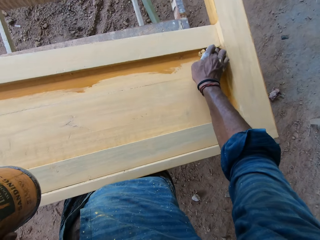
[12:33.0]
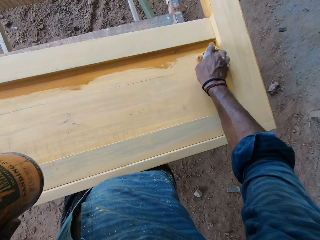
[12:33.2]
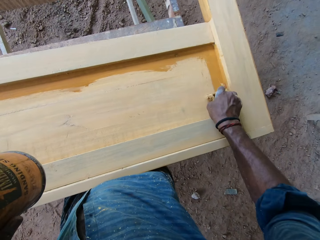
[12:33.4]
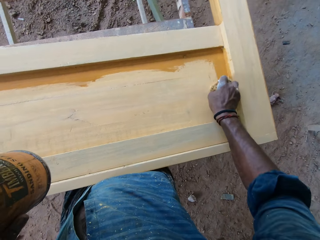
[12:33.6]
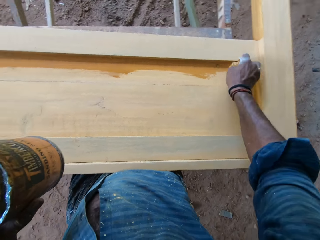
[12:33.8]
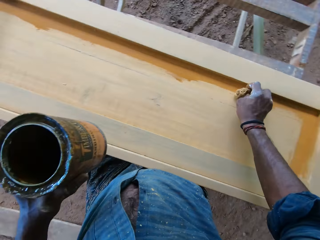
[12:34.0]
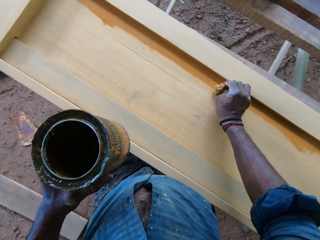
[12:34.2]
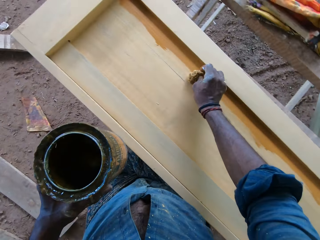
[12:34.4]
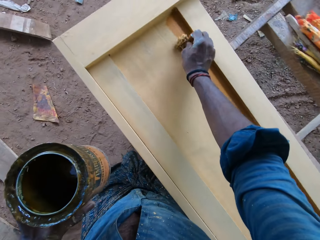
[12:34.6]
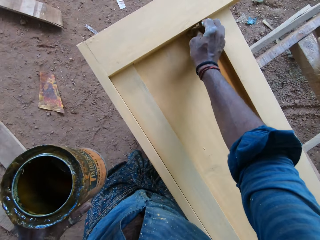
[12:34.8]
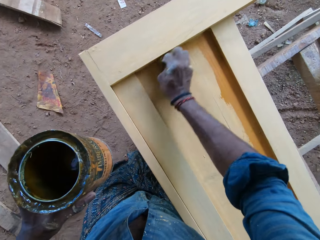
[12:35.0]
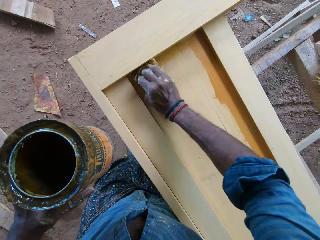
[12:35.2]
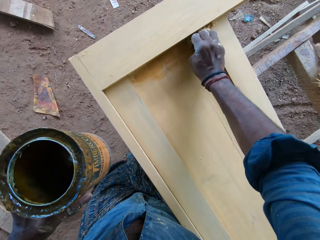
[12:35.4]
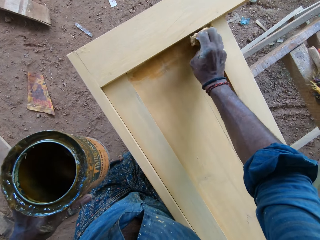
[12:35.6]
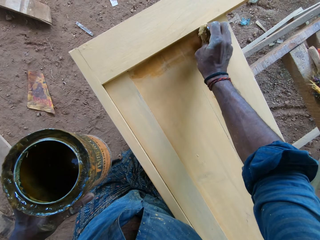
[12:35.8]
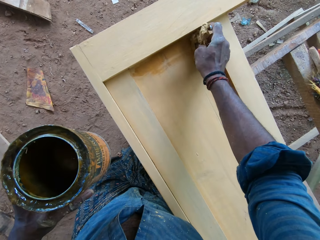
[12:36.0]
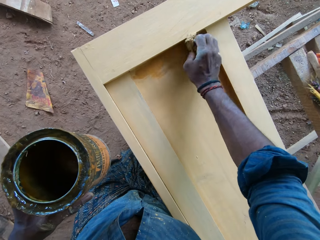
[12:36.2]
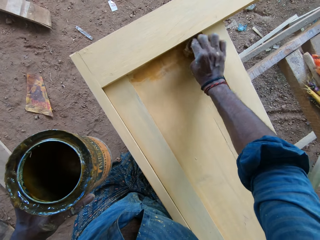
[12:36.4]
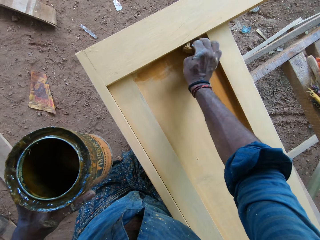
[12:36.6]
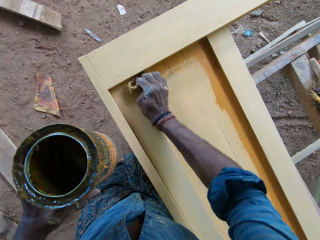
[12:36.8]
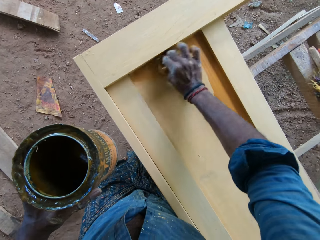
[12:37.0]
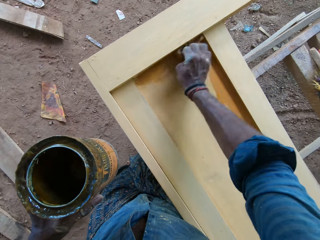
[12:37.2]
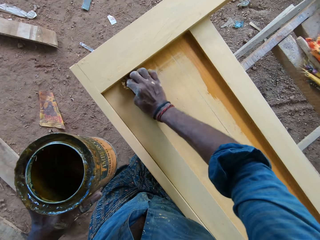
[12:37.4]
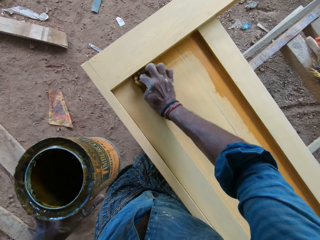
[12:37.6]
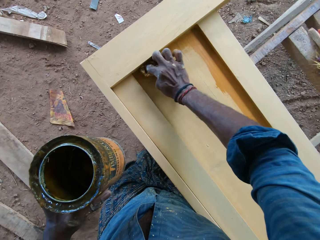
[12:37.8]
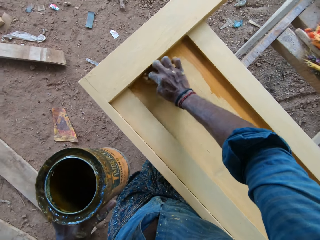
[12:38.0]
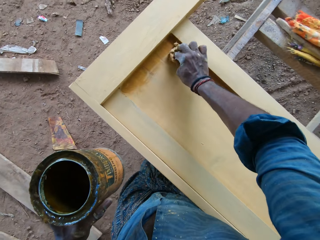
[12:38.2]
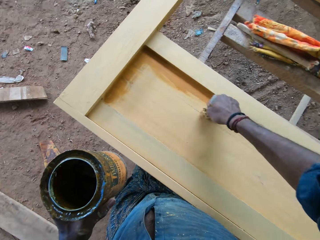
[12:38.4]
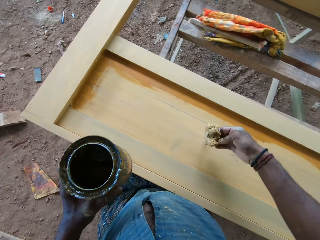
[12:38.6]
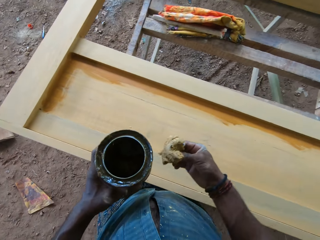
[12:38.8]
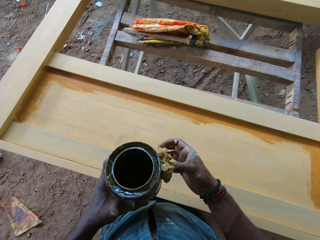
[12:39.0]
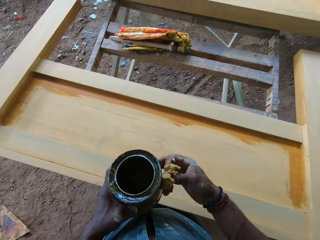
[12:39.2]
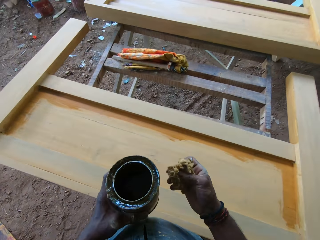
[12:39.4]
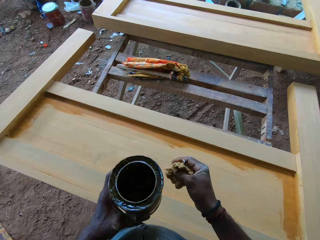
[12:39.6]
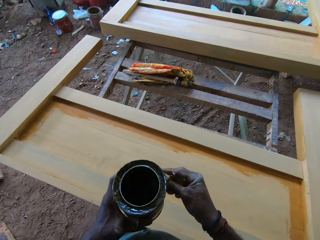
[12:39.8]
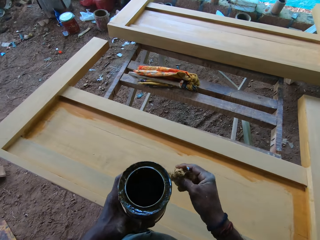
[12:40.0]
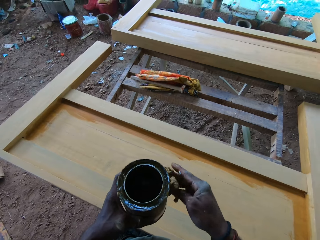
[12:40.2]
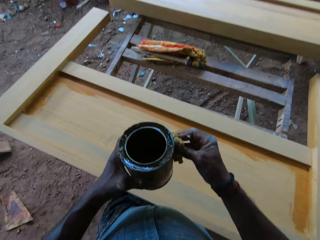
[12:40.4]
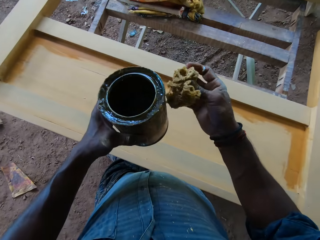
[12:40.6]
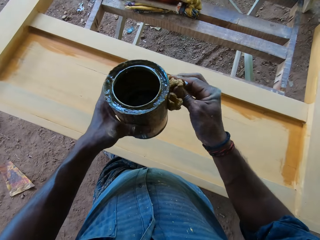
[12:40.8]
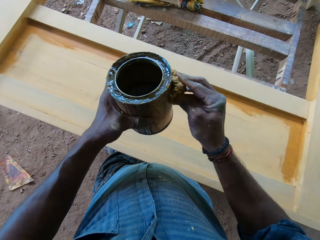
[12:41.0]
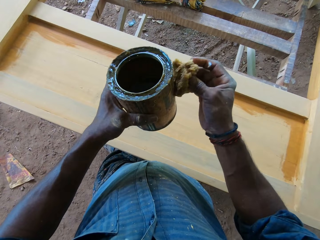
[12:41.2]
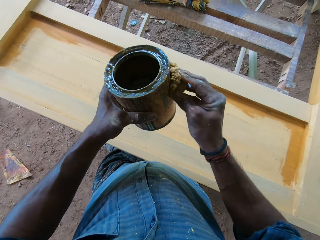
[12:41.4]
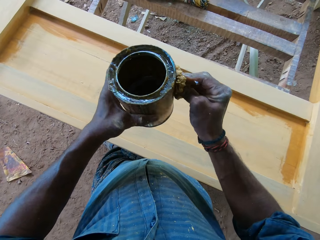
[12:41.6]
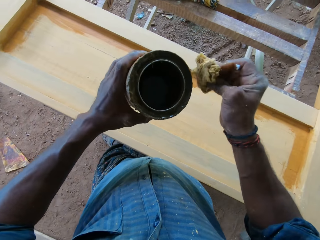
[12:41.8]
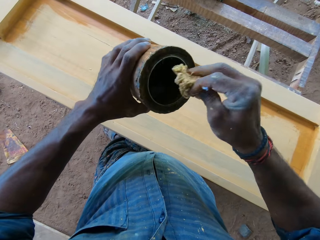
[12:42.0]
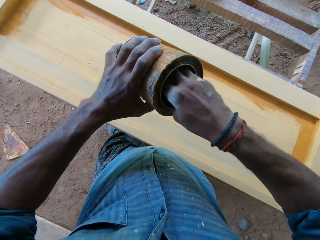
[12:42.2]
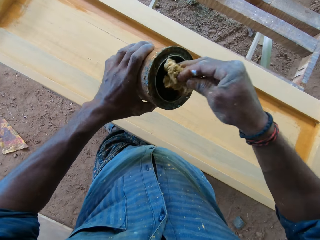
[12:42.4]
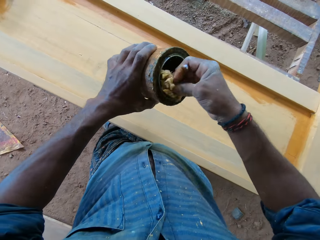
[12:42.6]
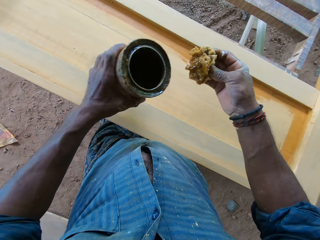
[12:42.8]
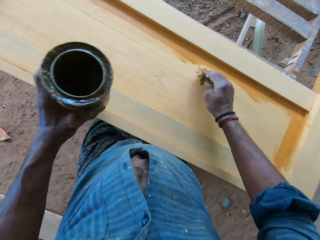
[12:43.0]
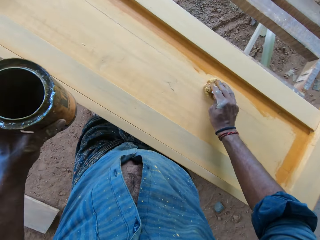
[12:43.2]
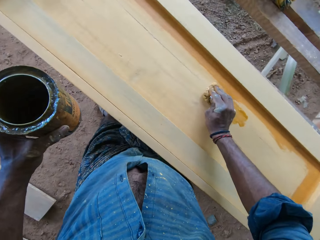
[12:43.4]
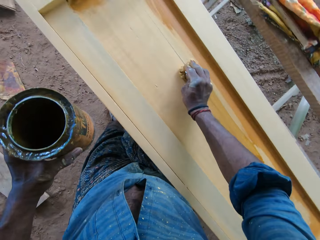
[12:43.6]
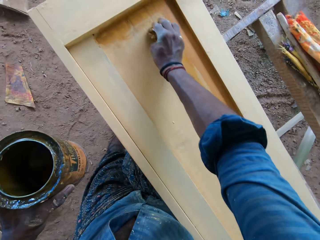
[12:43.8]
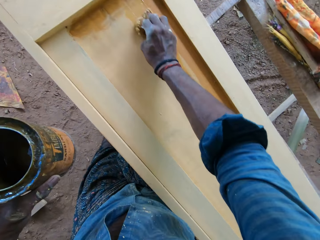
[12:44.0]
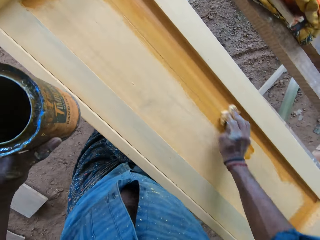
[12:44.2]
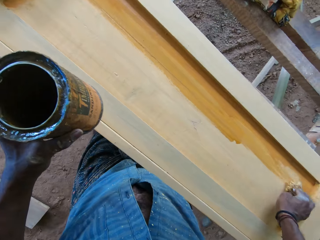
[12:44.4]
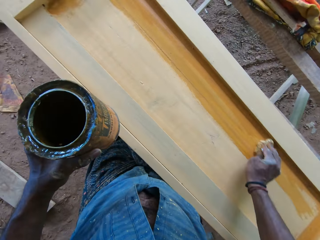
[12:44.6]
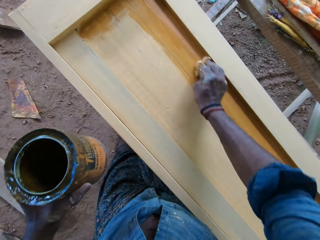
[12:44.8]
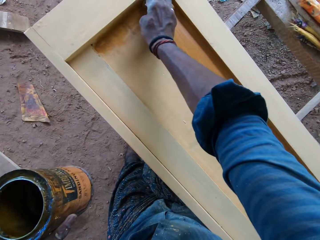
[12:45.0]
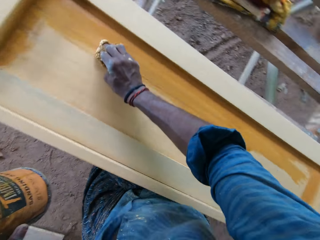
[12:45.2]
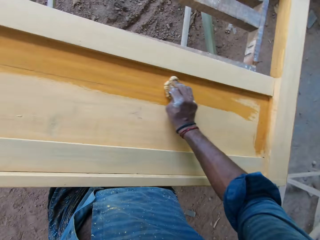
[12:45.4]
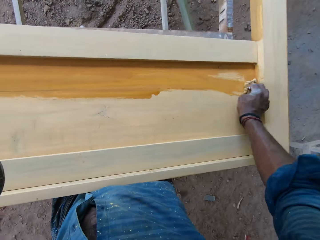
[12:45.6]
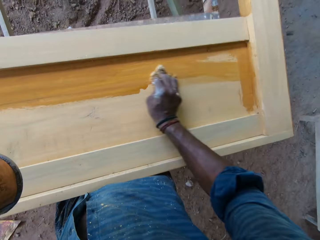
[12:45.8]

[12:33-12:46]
The camera wearer touches the bucket of paint with the foam in his right hand. He scoops paint from the bucket of paint in his left hand with the foam in his right hand. He applies the paint on the wood with the foam in his right hand.

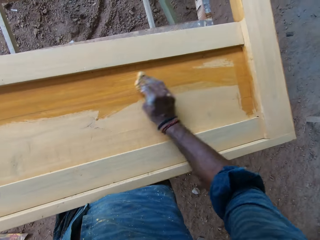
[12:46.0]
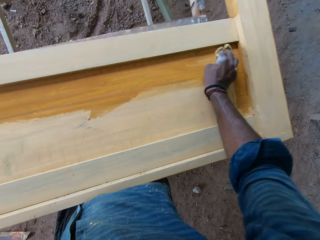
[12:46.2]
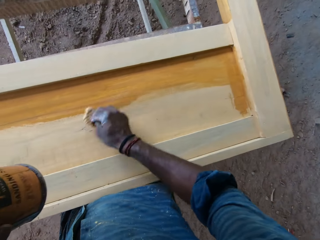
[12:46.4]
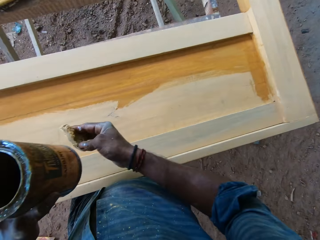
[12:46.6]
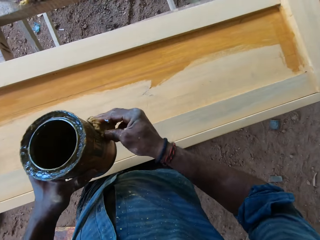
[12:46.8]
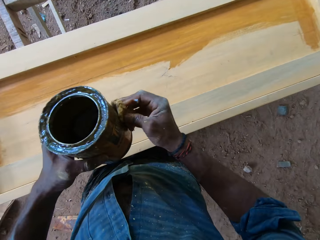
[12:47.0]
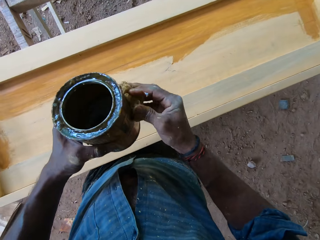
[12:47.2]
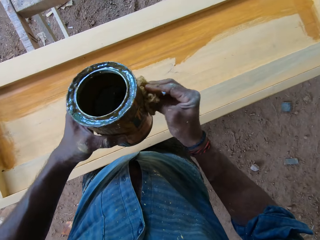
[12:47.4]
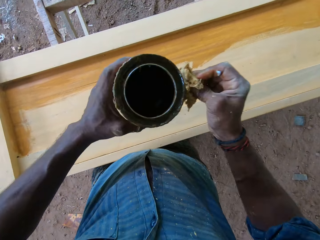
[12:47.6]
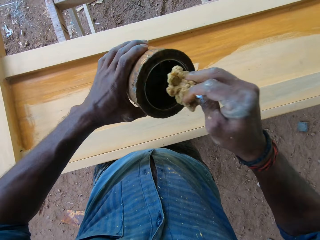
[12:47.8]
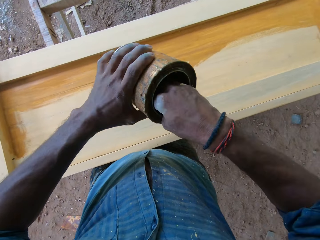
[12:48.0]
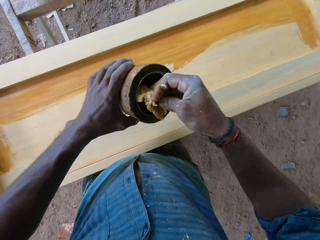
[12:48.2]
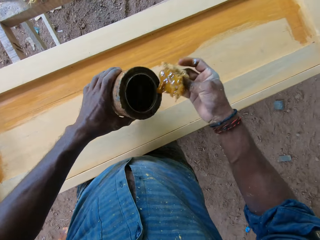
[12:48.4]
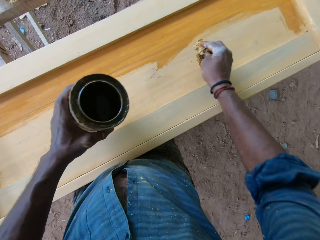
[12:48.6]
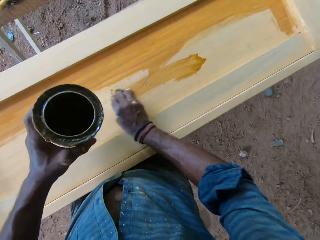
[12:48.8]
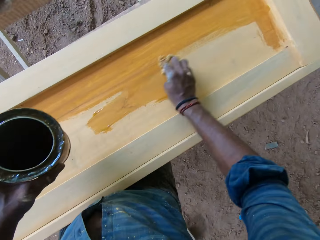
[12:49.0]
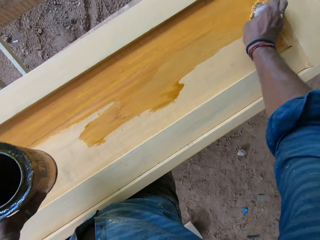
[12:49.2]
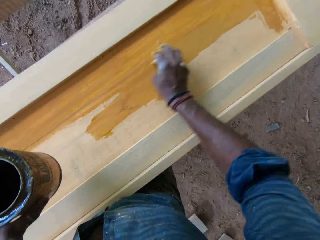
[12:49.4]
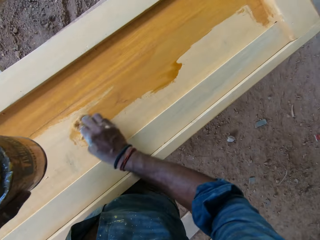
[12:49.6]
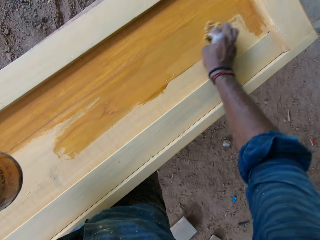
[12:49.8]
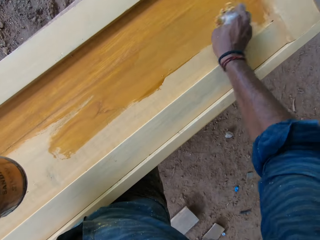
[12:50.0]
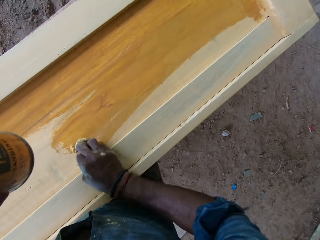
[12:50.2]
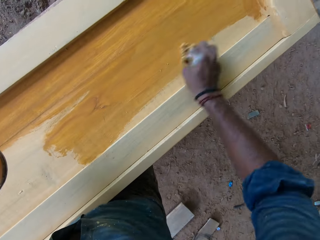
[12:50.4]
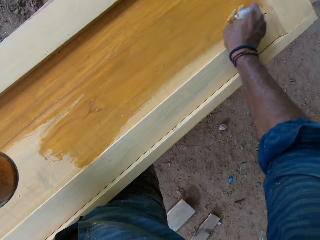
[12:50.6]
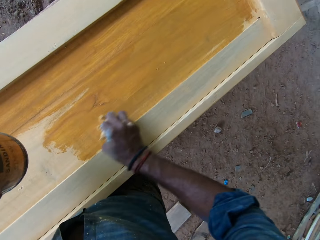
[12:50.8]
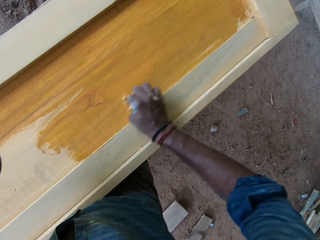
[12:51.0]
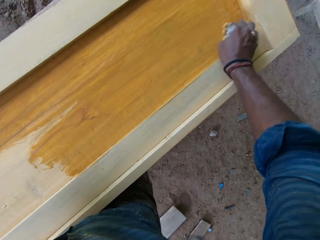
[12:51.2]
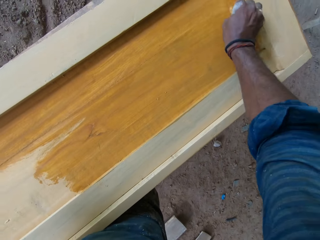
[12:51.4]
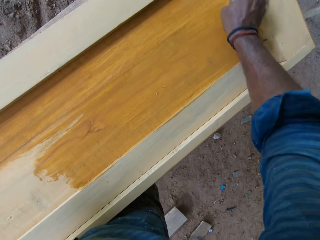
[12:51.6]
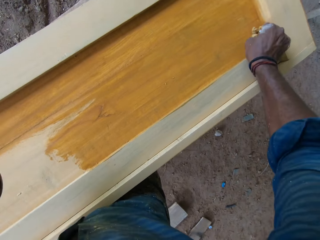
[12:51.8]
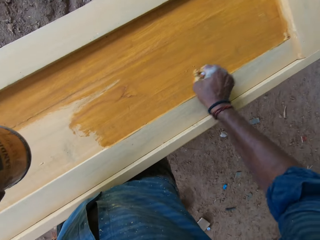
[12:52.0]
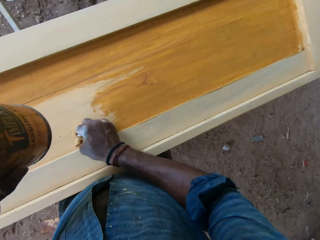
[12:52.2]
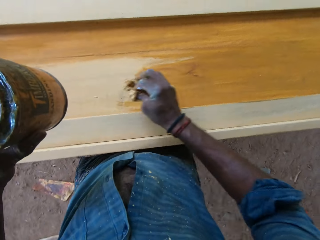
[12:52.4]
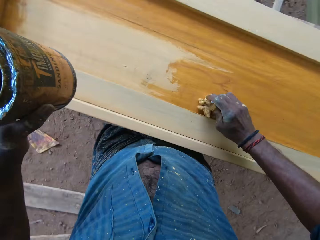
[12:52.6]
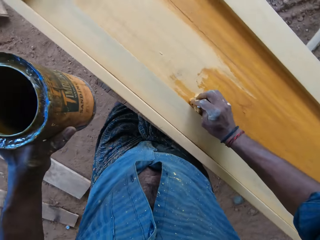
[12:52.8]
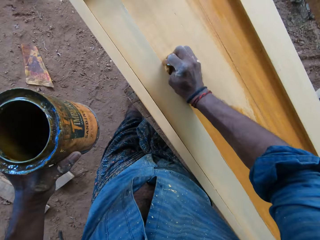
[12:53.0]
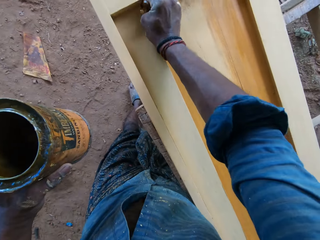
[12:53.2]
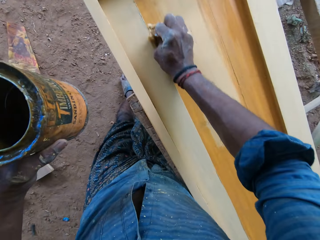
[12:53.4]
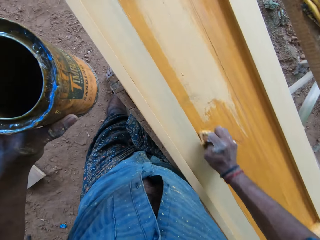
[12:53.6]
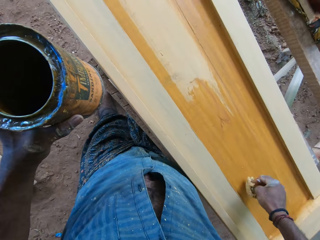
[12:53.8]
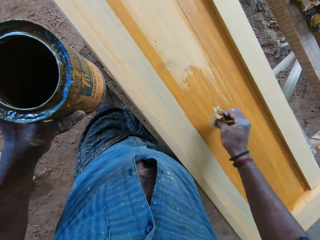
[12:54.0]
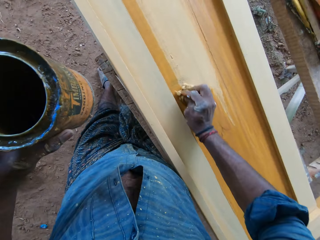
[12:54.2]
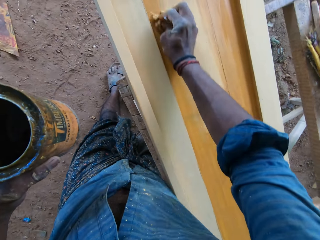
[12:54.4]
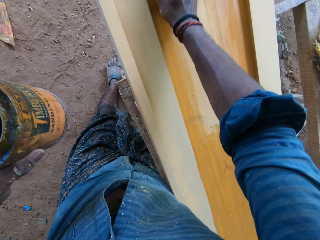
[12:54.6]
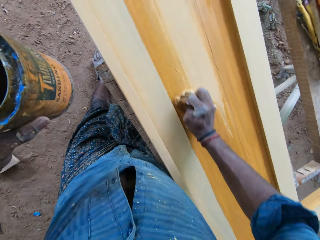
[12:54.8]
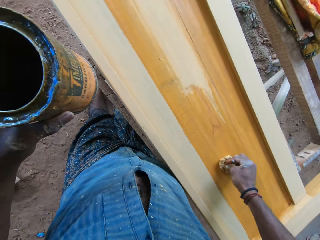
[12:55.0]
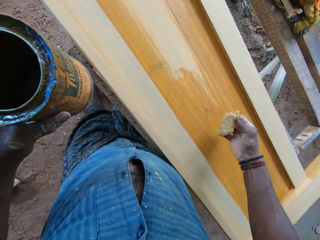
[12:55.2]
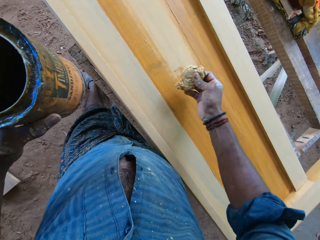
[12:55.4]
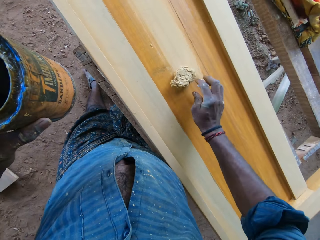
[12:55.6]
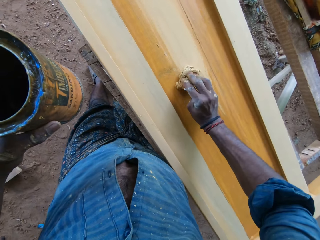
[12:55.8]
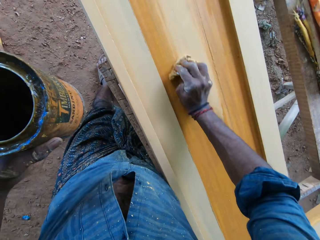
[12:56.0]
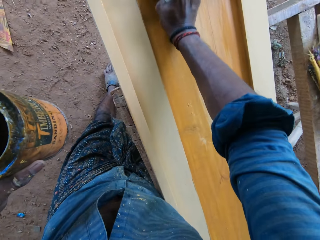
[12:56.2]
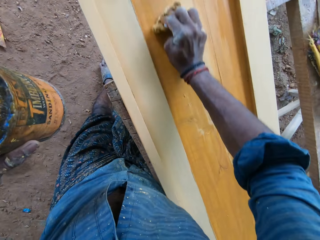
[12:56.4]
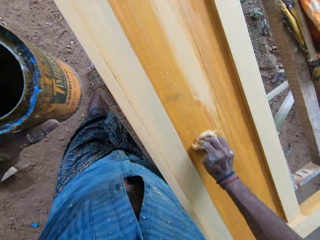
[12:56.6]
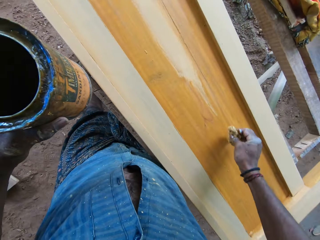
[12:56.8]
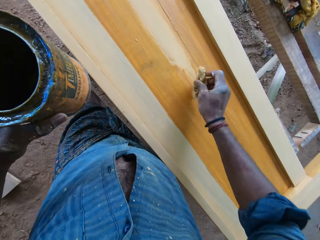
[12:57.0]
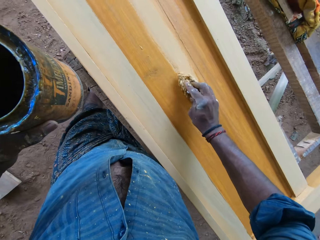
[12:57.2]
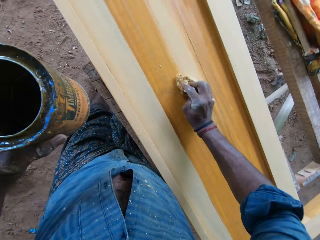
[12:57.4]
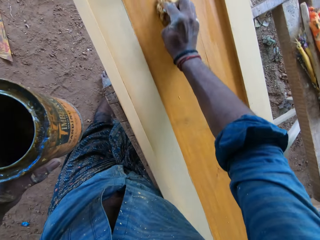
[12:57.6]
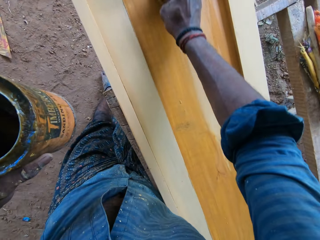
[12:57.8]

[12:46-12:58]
The camera wearer touches the bucket of paint with the foam in his right hand. He squeezes the sponge on the can. He scoops paint from the bucket of paint in his left hand with the foam in his right hand. He applies the paint on the wood with the foam in his right hand. He drops the foam on the wood with his right hand. He picks up the foam on the wood with his right hand.
